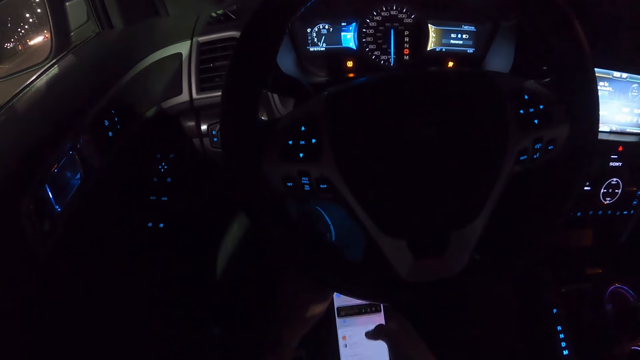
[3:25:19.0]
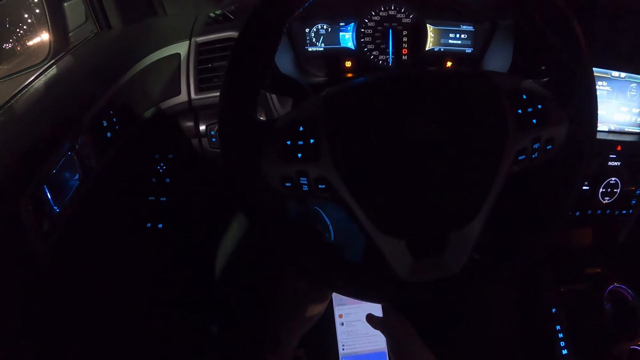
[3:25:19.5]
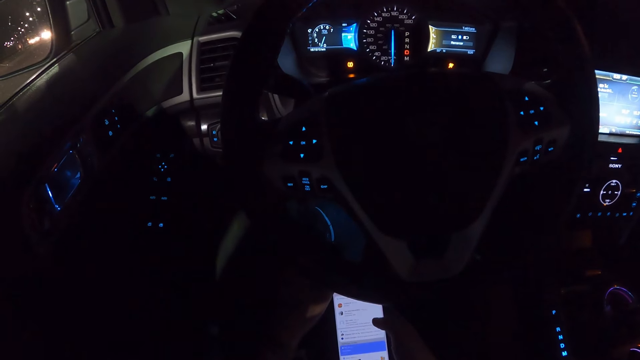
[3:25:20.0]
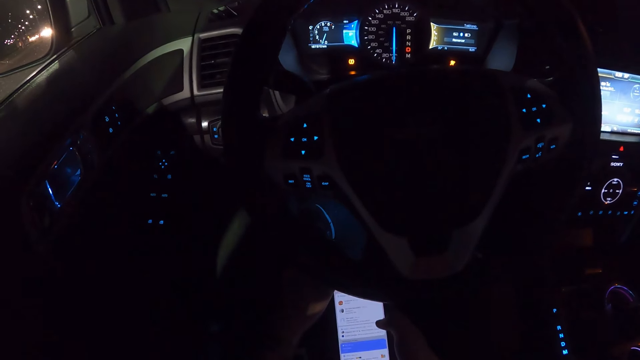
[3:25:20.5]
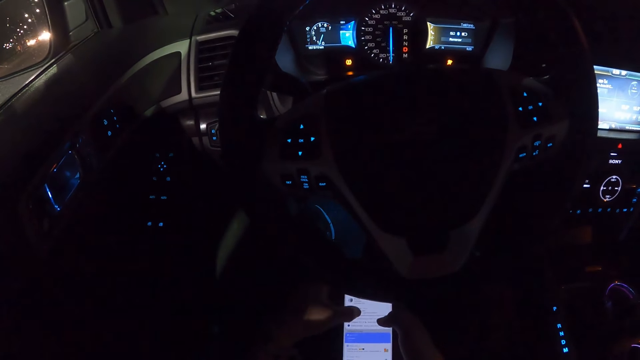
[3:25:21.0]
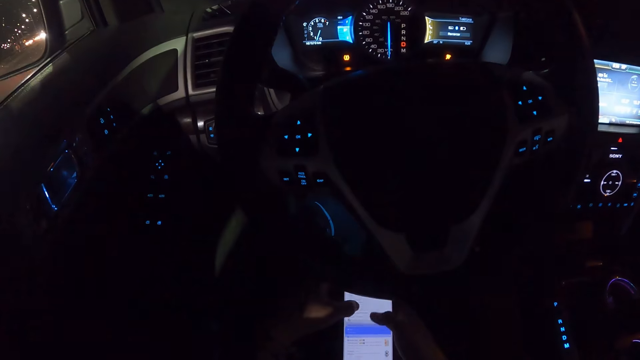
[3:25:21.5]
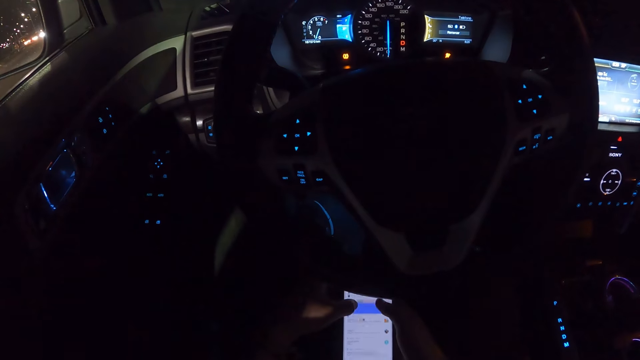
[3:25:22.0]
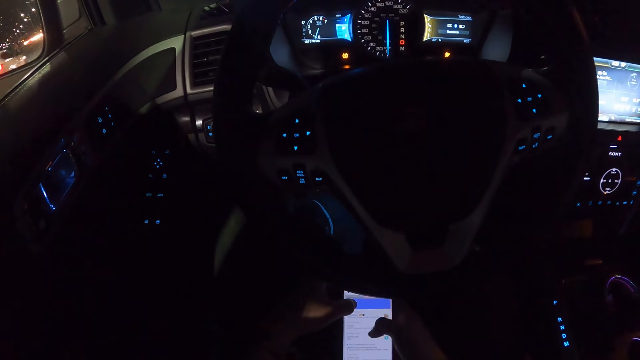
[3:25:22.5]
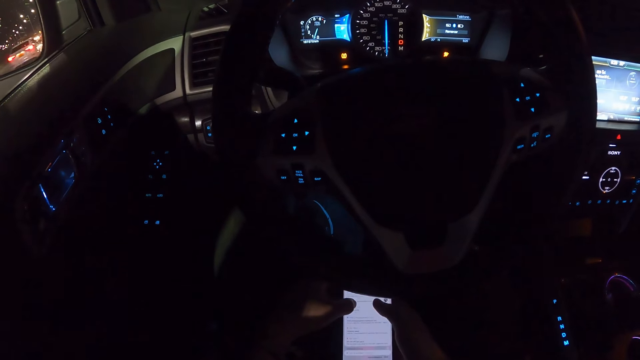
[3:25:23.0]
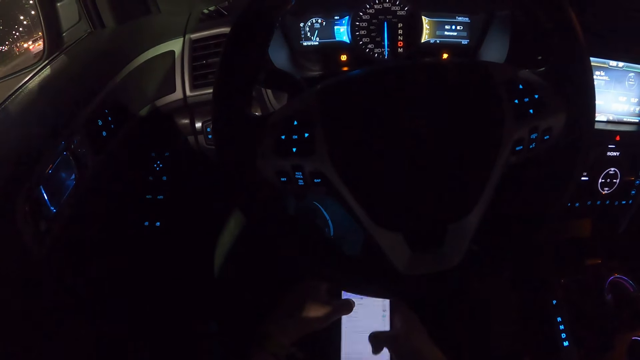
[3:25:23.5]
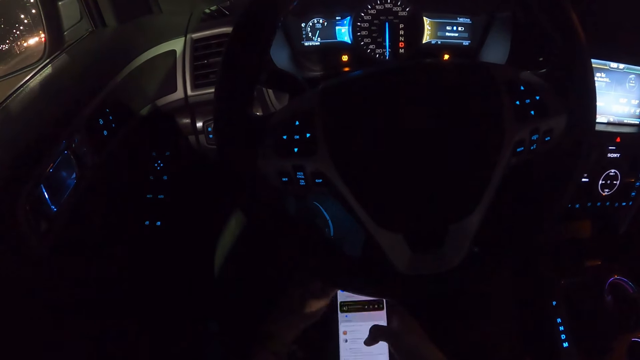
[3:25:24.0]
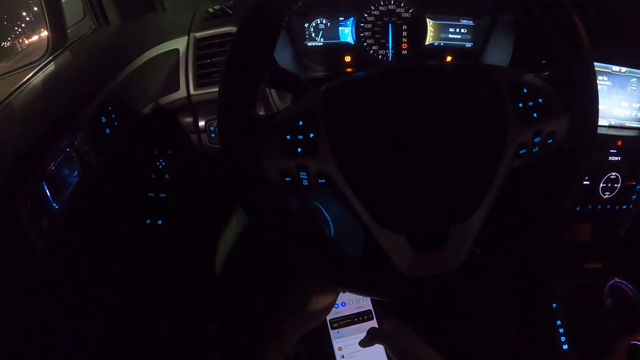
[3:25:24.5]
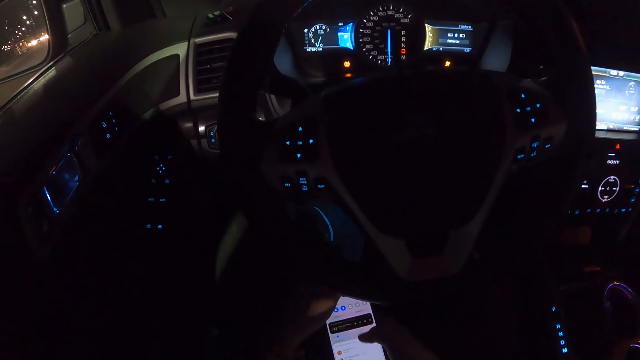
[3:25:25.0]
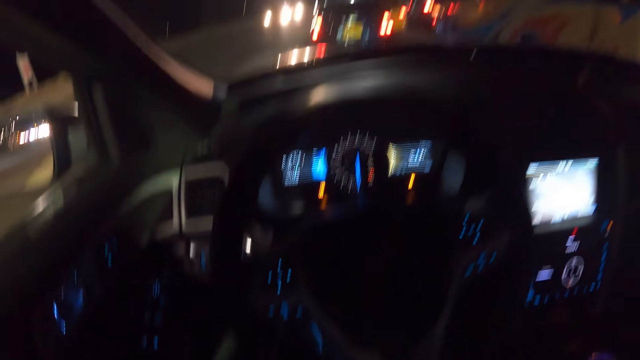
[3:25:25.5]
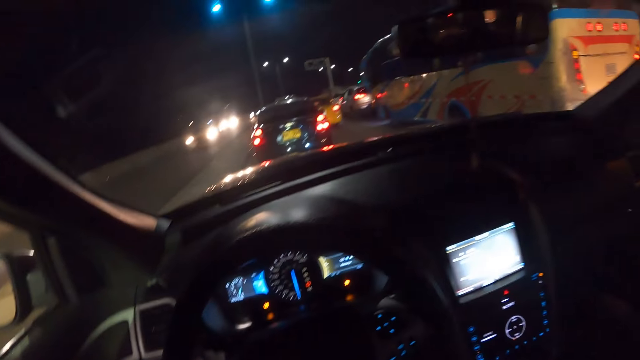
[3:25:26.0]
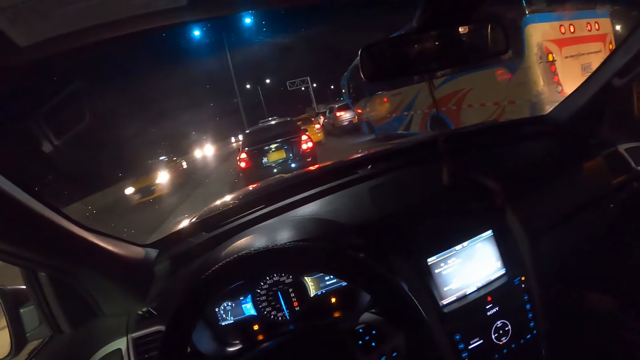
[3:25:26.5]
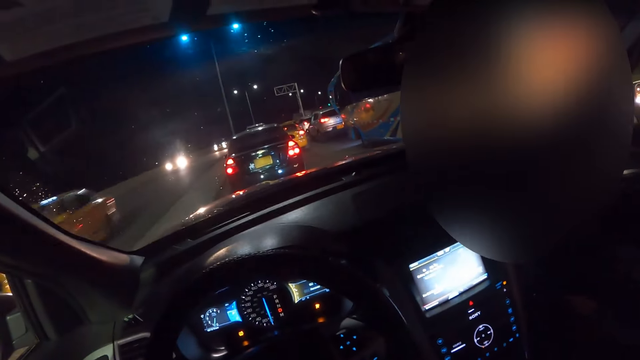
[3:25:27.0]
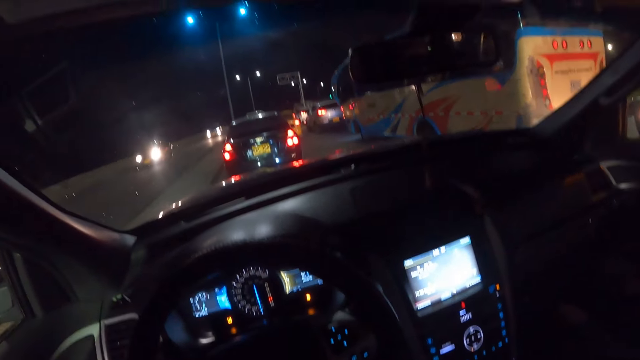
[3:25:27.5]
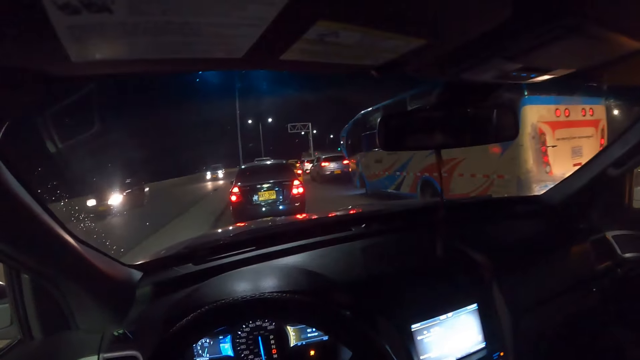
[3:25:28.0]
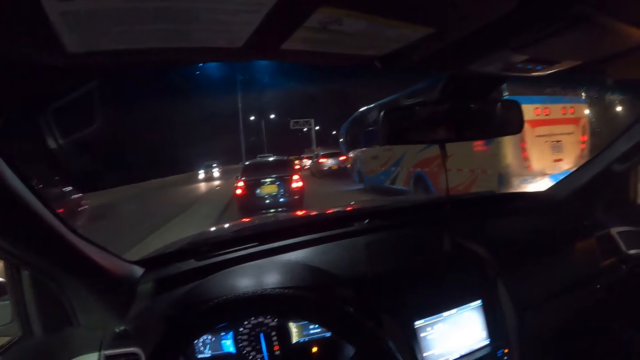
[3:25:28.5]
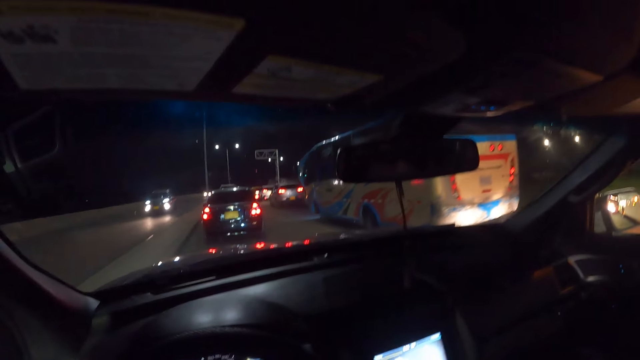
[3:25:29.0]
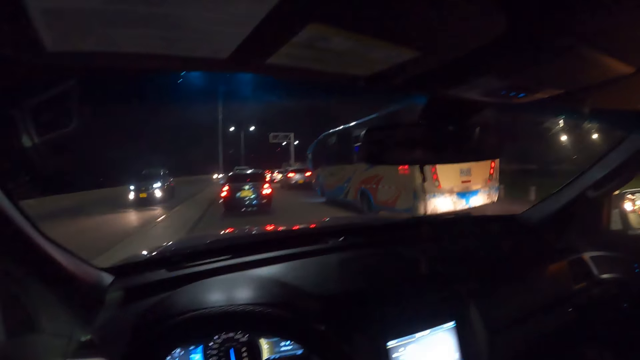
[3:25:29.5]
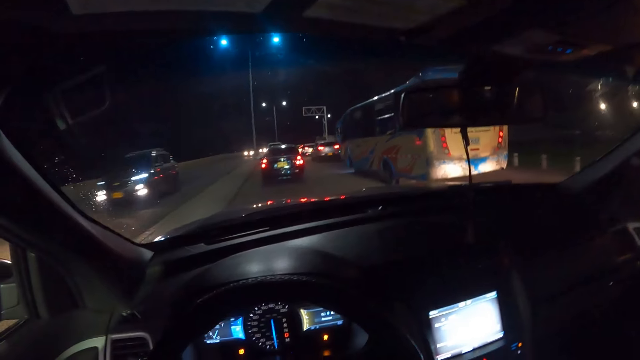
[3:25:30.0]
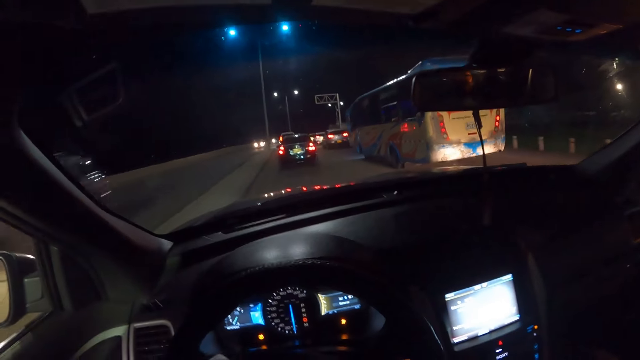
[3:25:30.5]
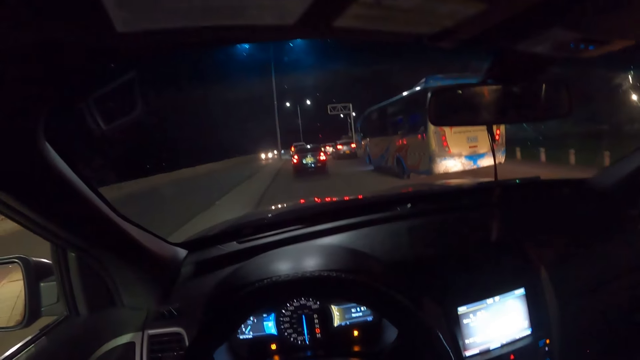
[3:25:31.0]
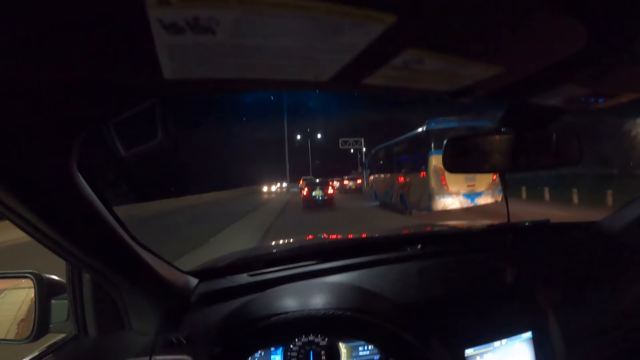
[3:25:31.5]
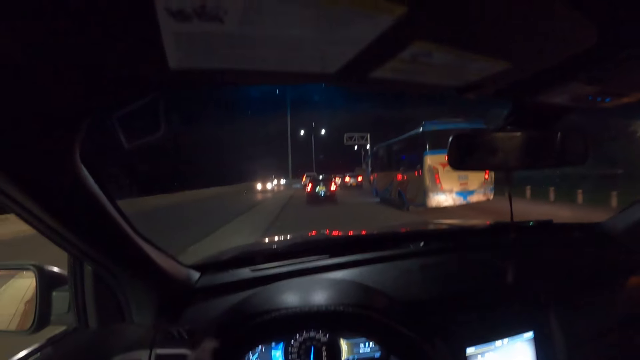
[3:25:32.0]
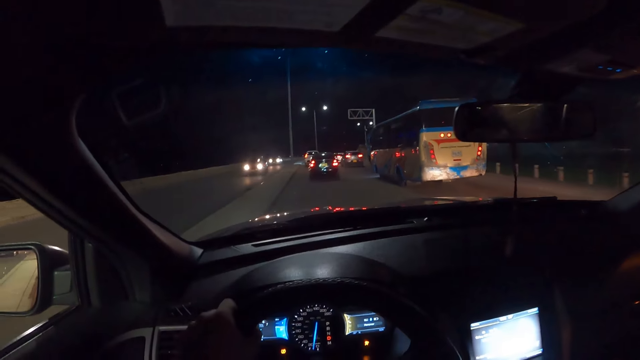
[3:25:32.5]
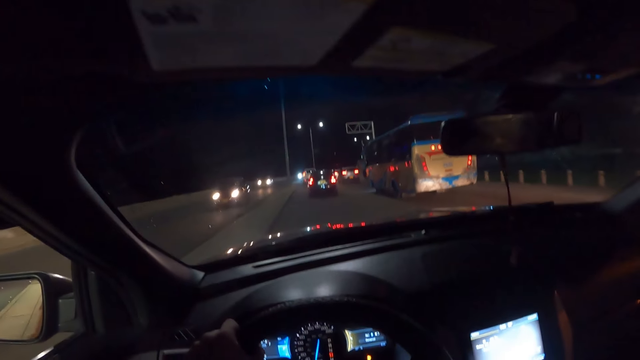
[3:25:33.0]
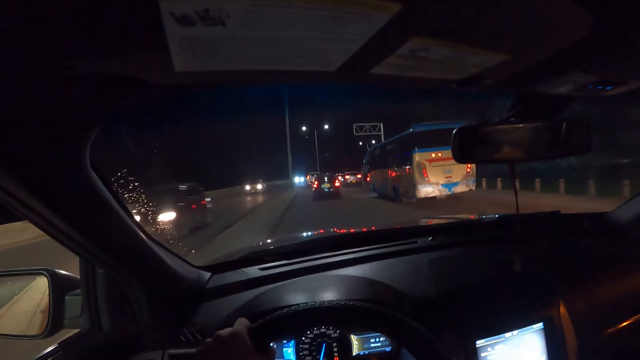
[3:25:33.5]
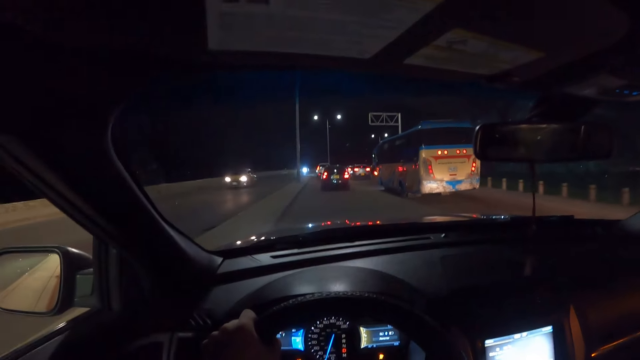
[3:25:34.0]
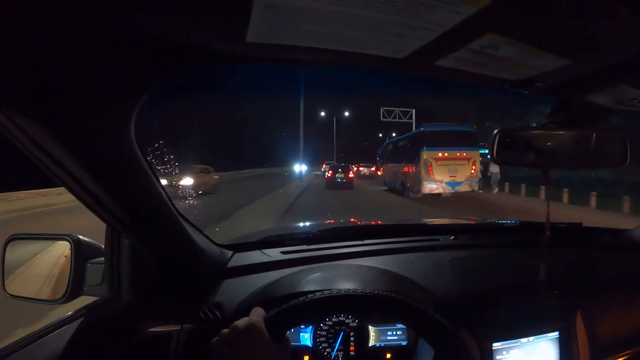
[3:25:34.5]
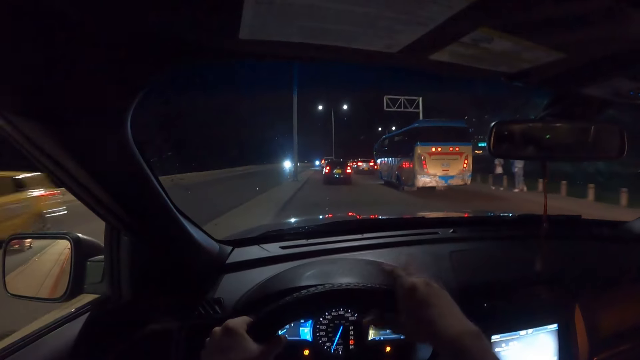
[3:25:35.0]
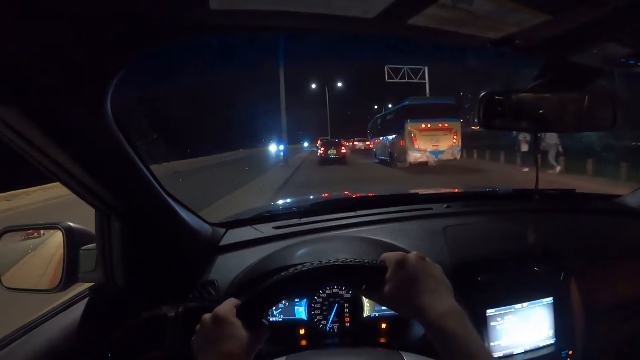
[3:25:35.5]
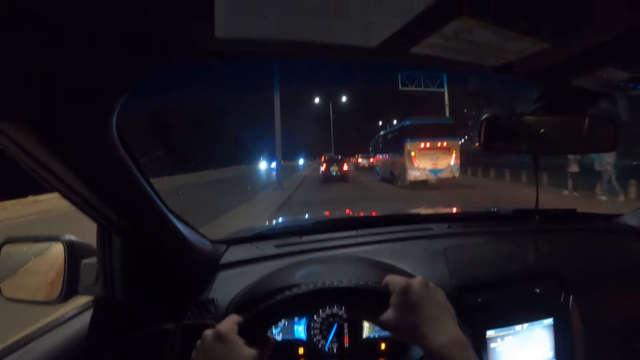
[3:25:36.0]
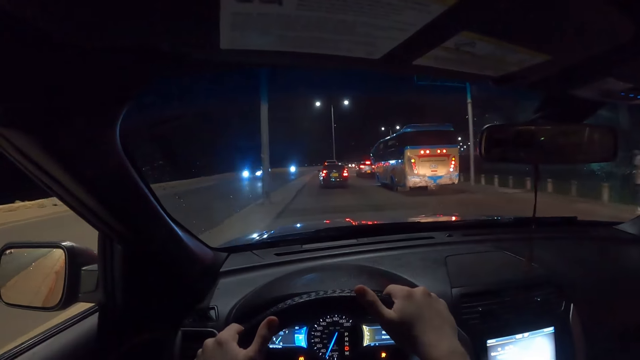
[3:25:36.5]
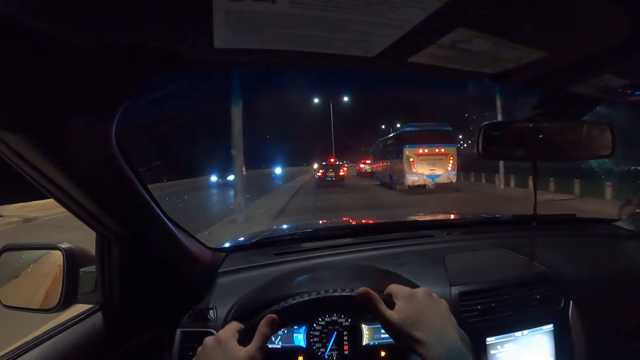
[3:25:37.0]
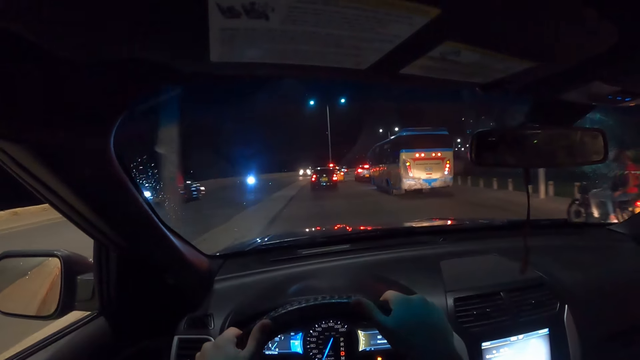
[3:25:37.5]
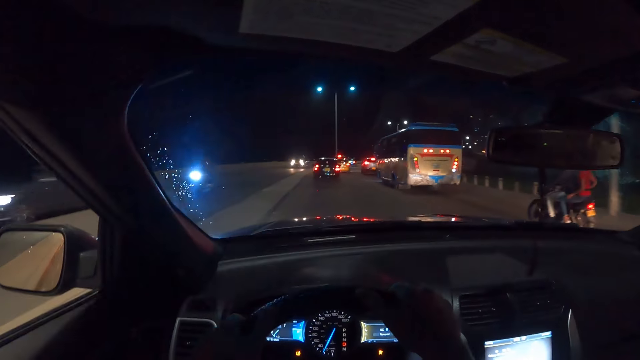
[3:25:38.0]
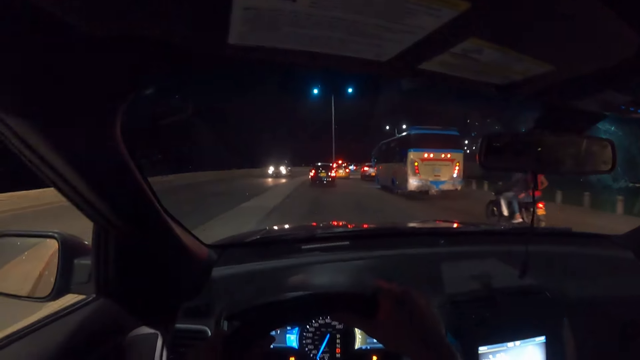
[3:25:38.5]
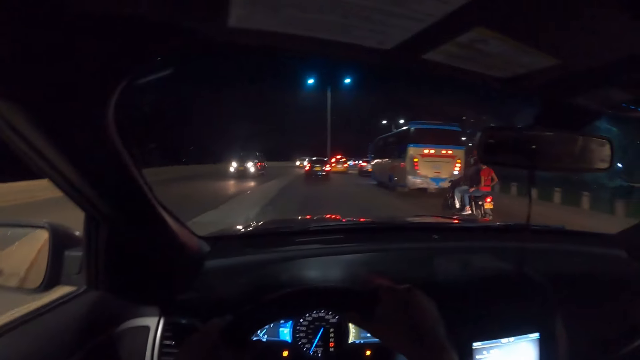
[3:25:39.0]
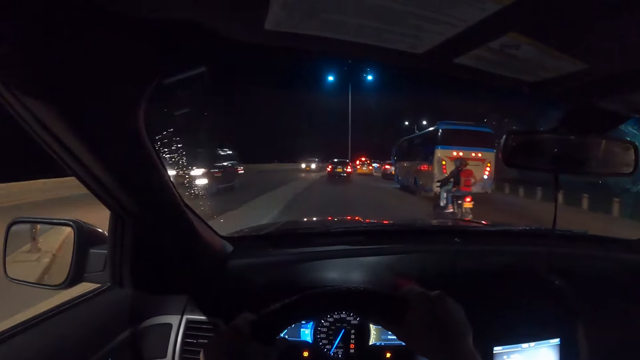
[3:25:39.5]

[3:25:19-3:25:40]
The camera wearer presses the phone with both hands. He looks around. He drives the car on the road with the car steering in his left hand. He drives the car with the car steering in his left hand again.
